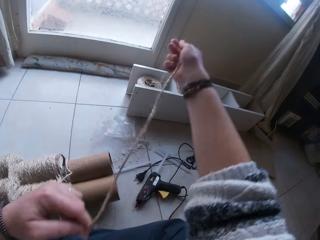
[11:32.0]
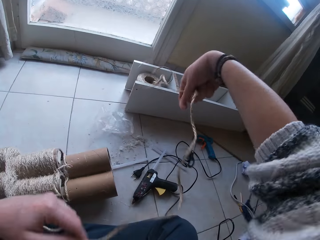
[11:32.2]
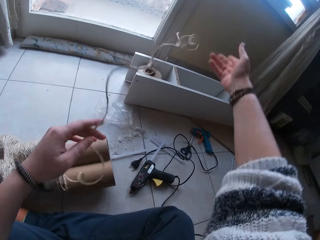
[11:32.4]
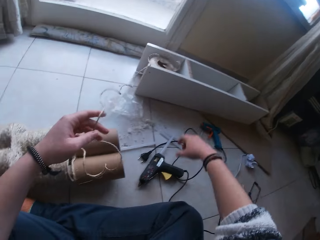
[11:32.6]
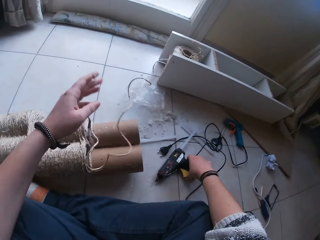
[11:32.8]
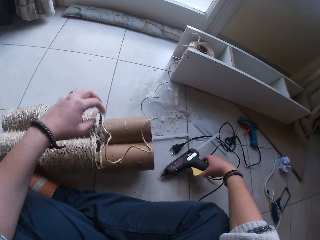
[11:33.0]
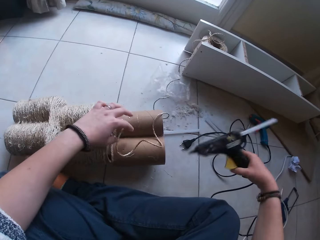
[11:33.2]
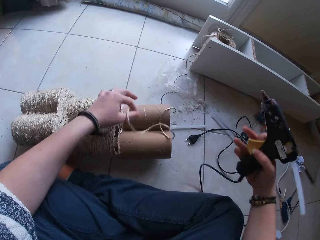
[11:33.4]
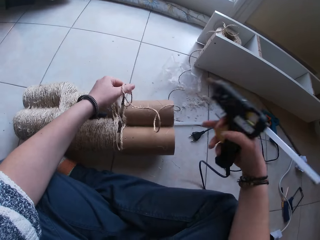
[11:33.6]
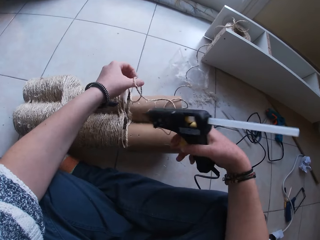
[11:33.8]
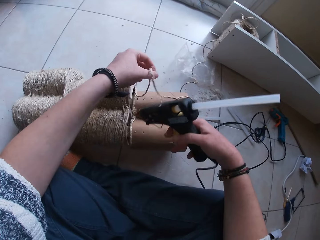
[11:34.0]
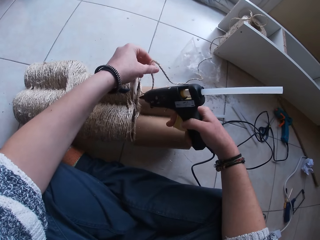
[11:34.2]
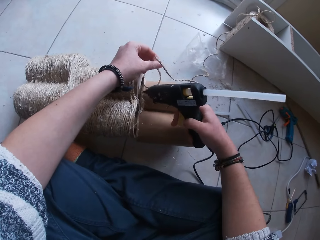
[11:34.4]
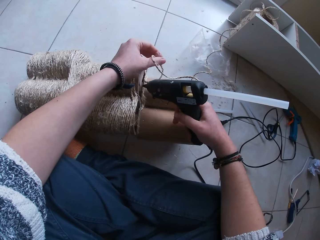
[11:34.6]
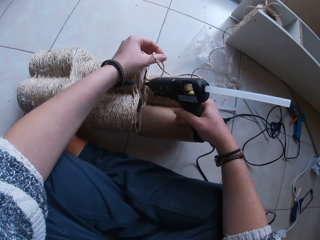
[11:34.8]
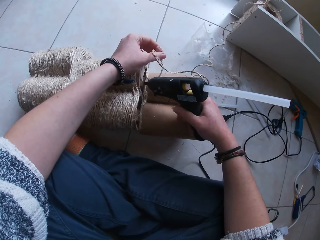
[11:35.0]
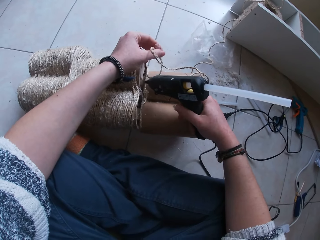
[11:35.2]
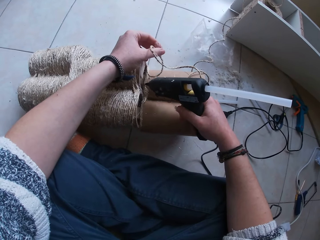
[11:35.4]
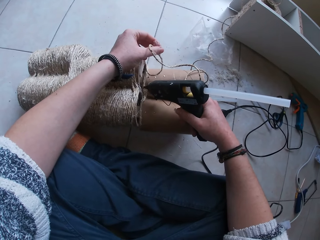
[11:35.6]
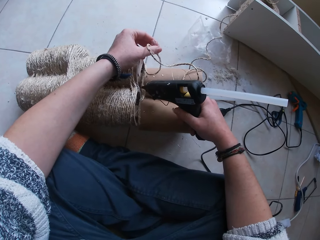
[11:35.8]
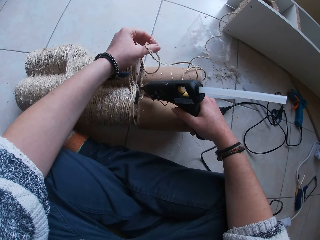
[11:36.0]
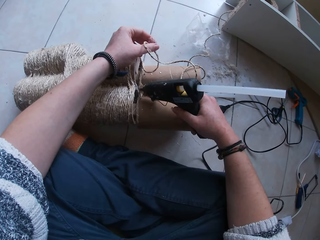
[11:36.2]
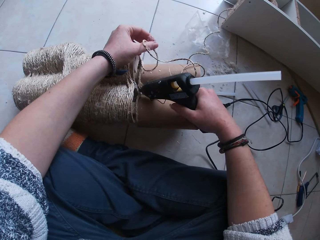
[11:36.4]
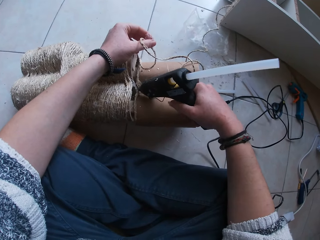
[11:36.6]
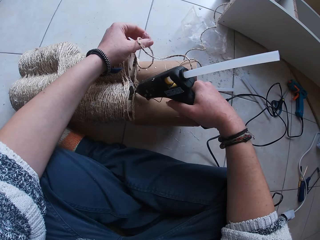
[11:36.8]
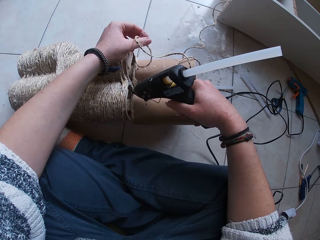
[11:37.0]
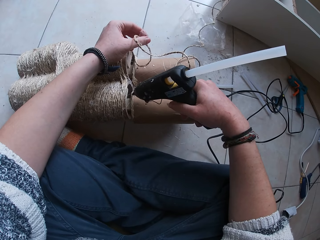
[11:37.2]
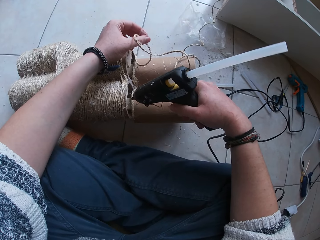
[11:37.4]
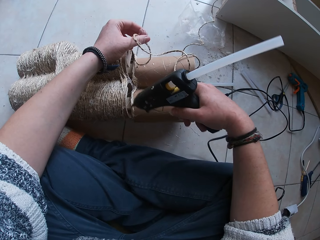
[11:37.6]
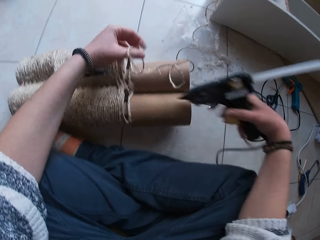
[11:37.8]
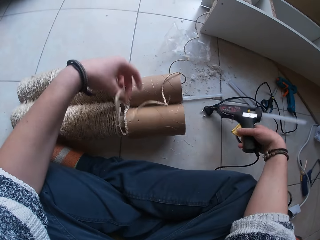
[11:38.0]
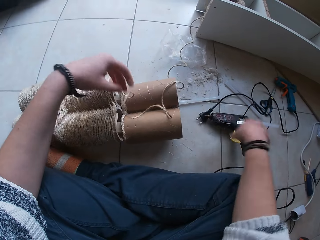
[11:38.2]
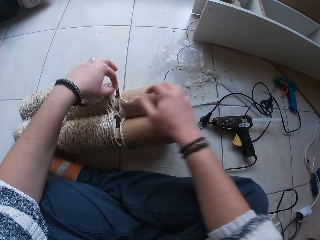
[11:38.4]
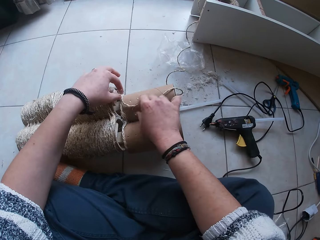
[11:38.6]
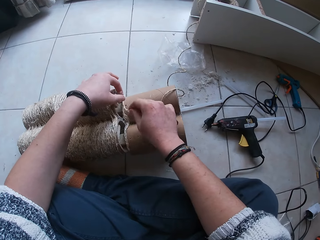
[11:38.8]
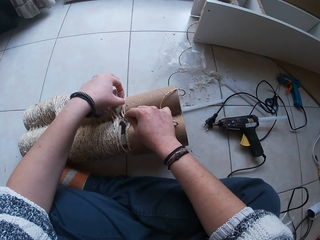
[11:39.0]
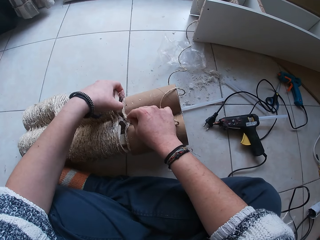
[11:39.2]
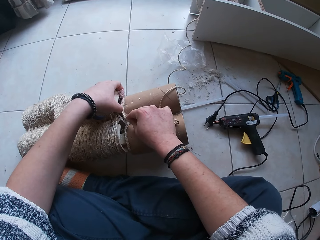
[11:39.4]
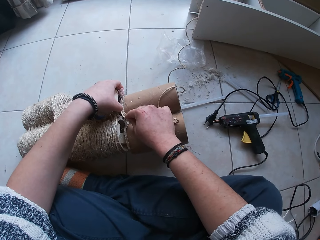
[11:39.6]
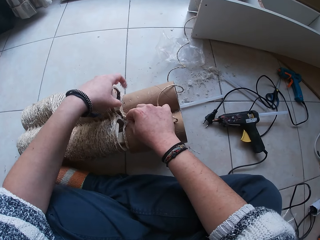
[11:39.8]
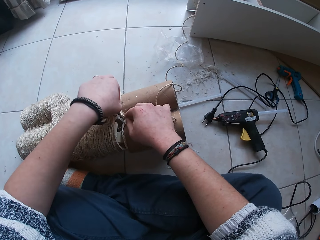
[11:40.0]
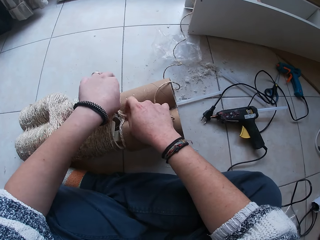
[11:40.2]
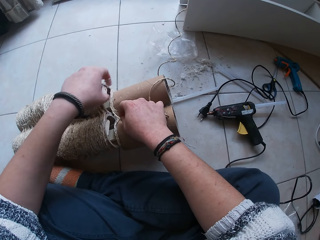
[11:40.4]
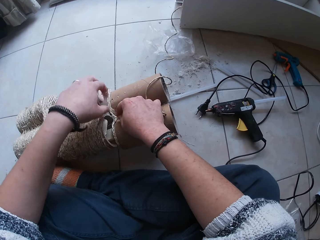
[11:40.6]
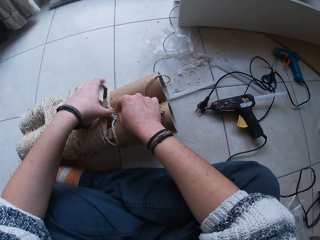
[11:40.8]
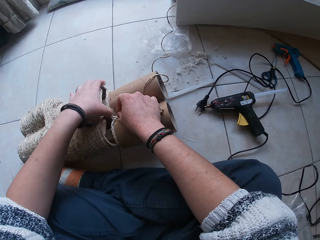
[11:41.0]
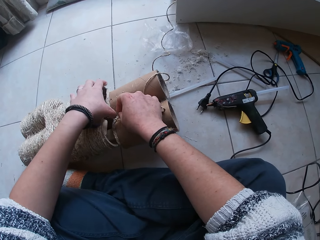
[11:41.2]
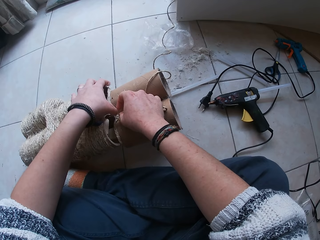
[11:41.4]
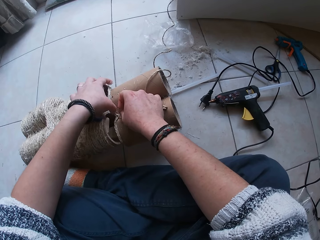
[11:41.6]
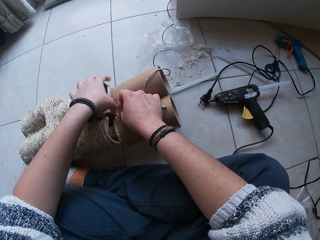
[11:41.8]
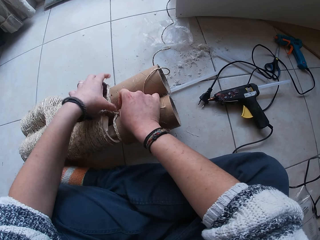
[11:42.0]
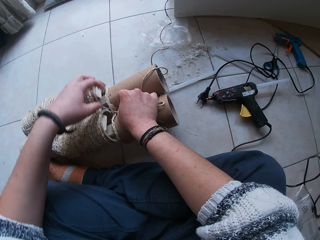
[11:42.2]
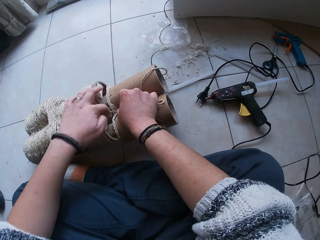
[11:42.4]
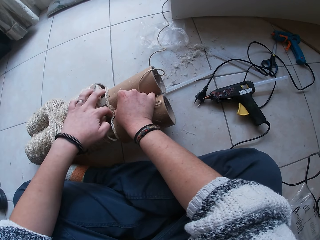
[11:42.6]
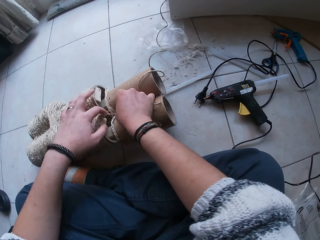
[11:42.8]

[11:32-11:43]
The camera wearer throws the yarn in her right hand. She drops the yarn in her left hand on the floor. She picks up the glue gun from the floor with her right hand. She lifts the yarn with her left hand. She applies glue from the glue gun in her right hand on the cone. She drops the glue gun in her right hand on the floor. She sticks the yarn on the glue that is on the cone with her left hand. She sticks the yarn on the glue that is on the cone with her right hand.

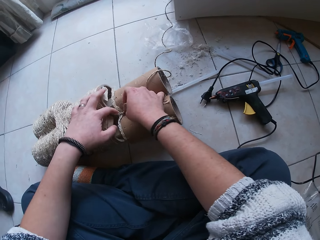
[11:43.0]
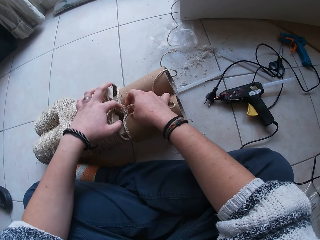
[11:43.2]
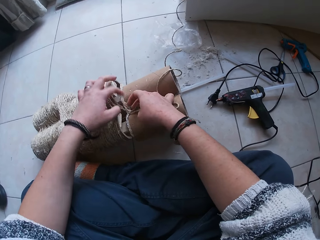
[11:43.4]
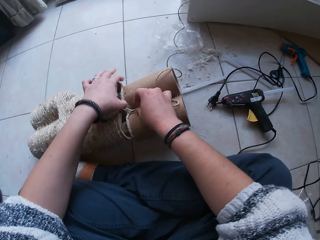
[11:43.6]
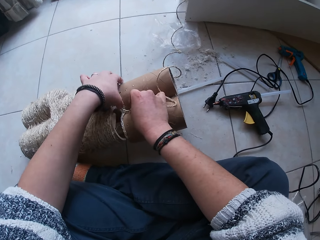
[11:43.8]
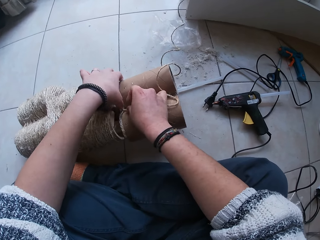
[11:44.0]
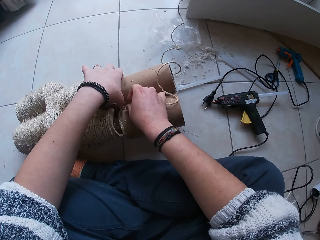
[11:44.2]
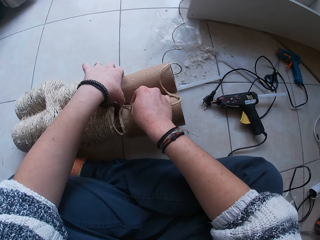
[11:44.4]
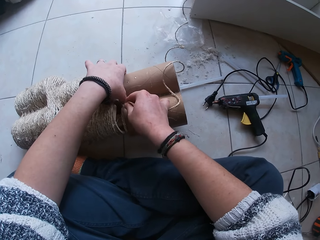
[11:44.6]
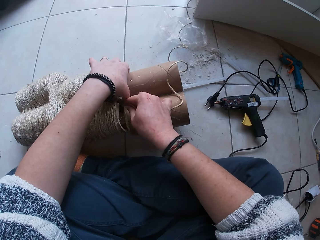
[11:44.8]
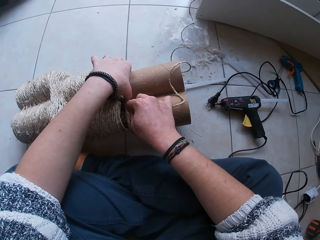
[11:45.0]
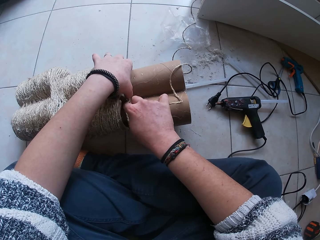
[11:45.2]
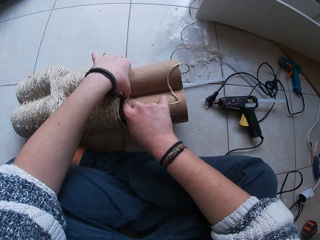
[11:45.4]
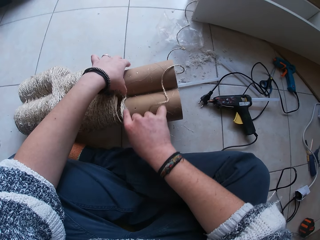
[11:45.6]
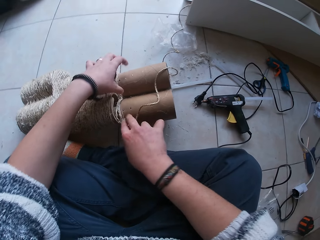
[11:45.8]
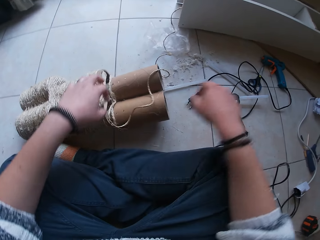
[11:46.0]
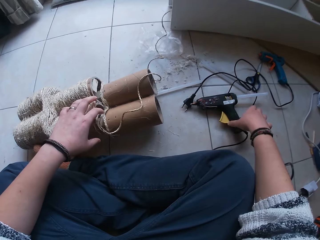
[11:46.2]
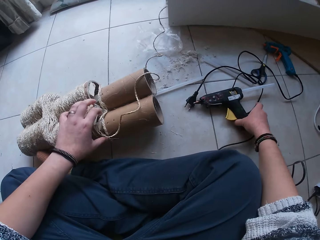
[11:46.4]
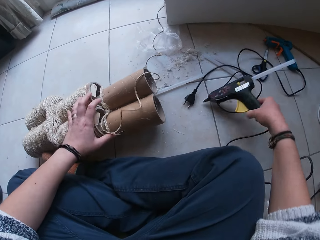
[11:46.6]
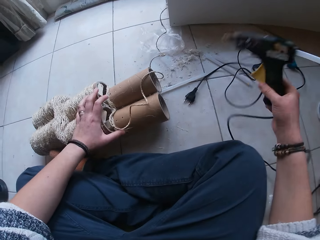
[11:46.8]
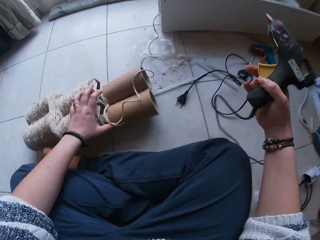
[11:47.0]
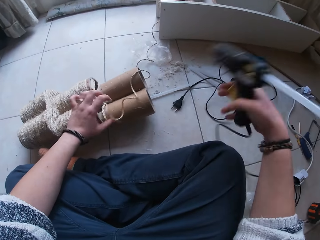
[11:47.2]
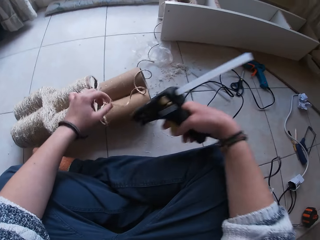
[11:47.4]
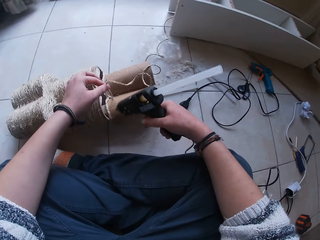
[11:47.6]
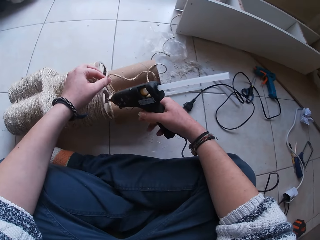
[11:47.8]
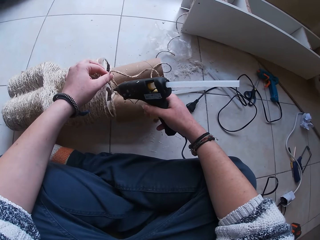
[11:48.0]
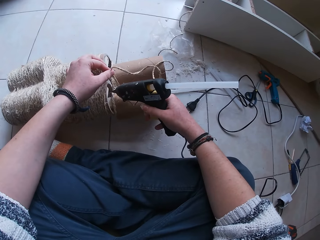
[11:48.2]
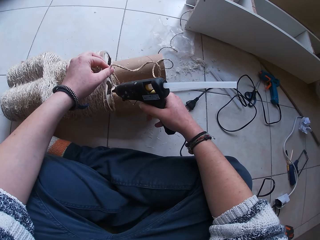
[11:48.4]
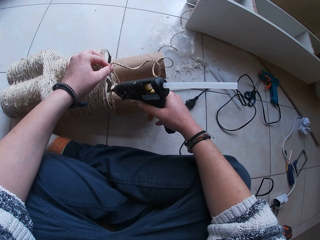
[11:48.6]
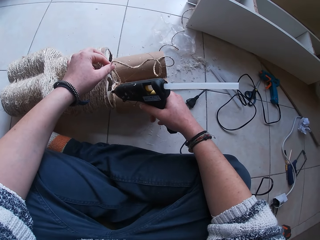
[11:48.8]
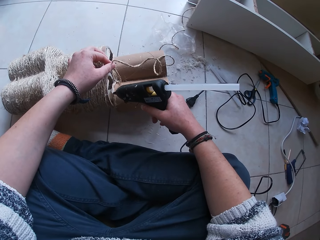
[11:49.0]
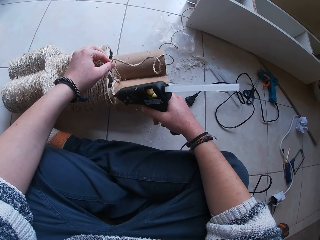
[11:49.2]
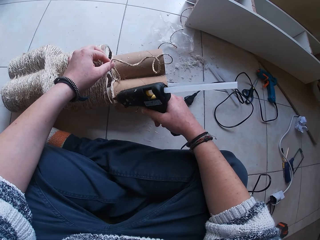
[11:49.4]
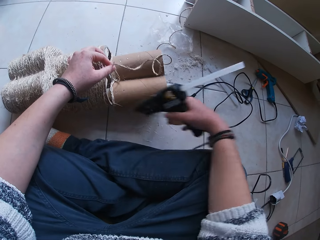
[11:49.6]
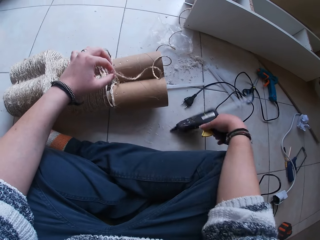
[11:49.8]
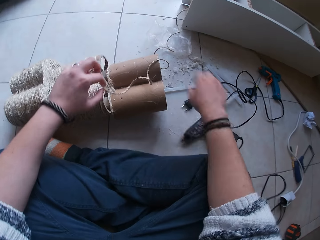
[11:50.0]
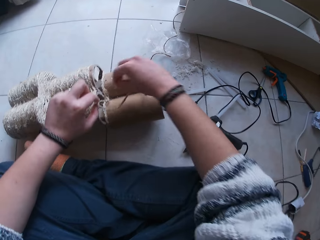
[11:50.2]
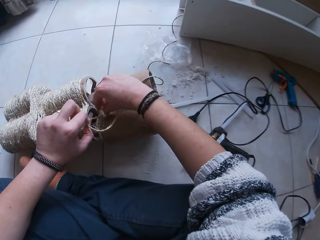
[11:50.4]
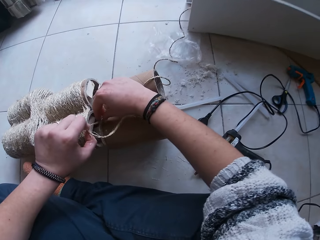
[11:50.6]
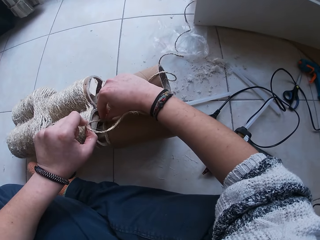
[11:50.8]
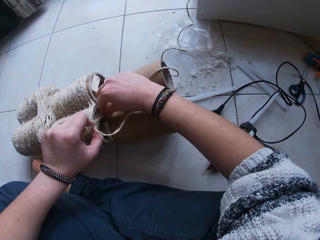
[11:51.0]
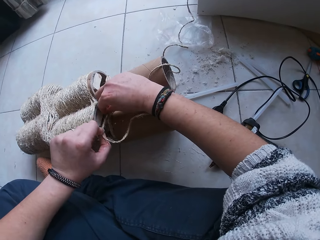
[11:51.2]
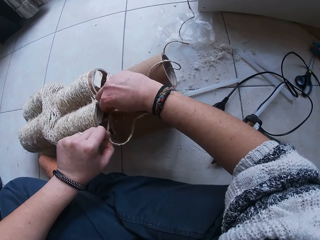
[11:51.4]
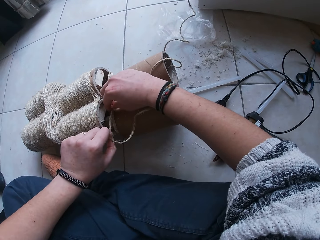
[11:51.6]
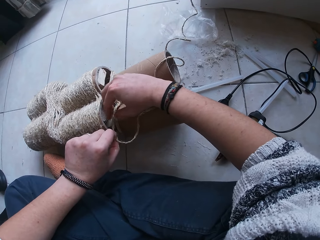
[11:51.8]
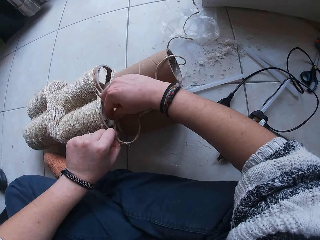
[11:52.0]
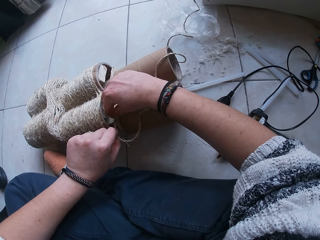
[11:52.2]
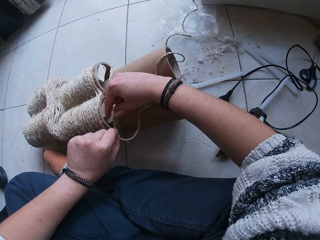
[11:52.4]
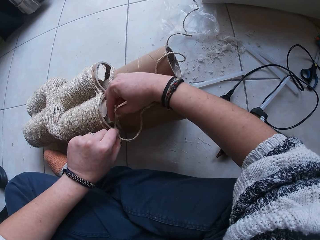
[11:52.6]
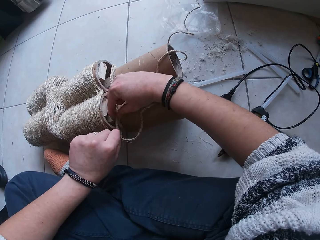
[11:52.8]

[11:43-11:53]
The camera wearer sticks the string on the string roll. She picks up the glue gun from the floor with her right hand. She lifts the yarn with her left hand. She applies glue from the glue gun in her right hand on the cone. She drops the glue gun in her right hand on the floor. She sticks the yarn on the gum that is on the cone with her right hand.
